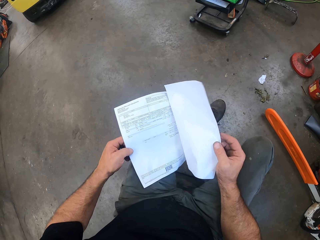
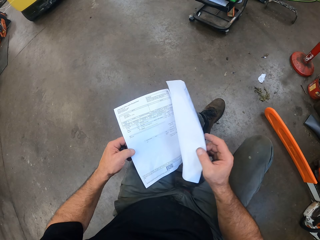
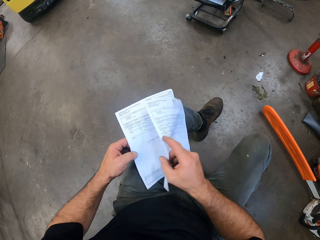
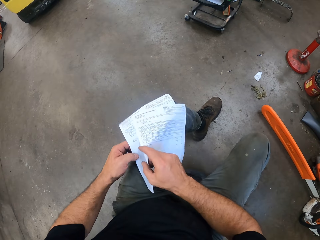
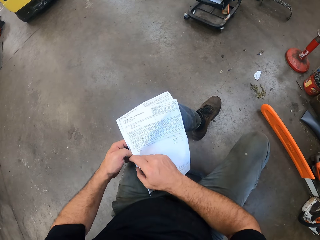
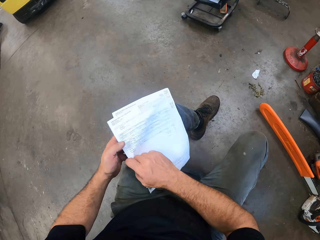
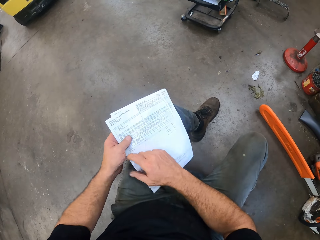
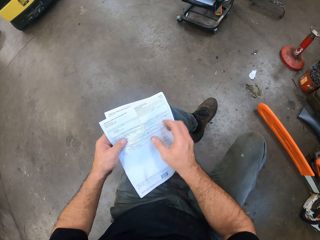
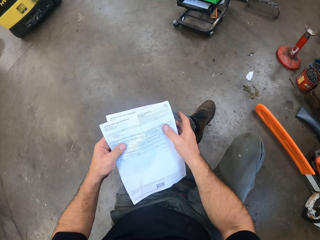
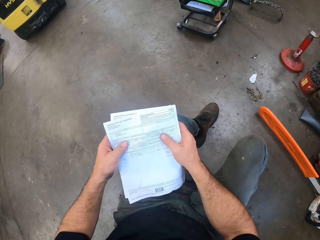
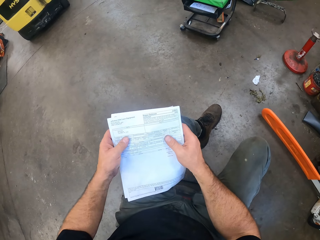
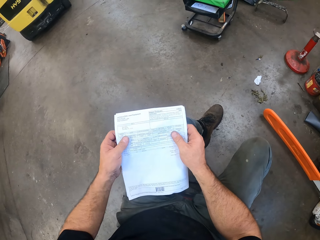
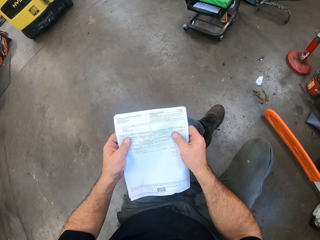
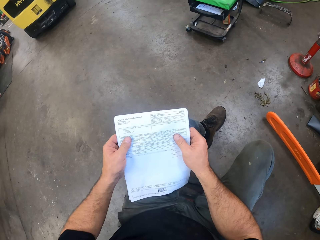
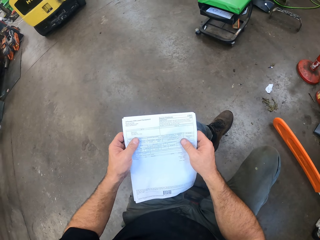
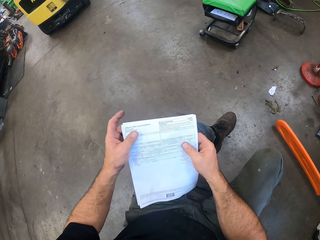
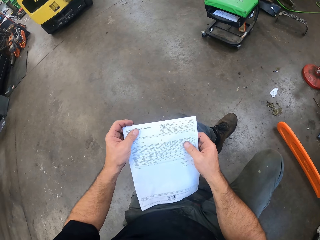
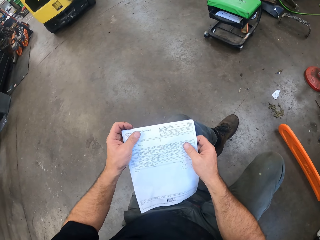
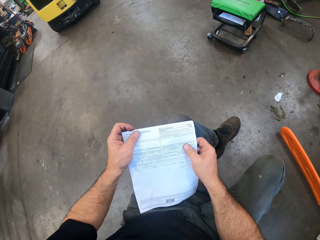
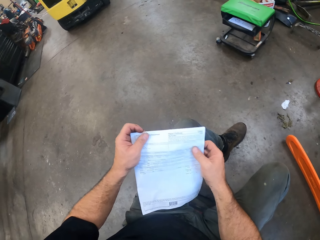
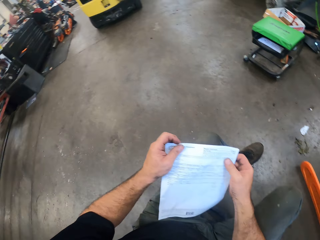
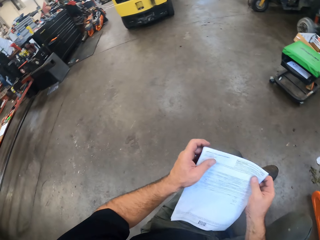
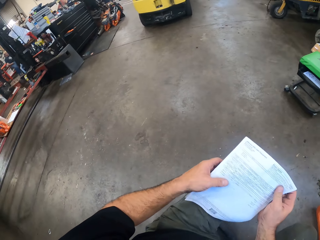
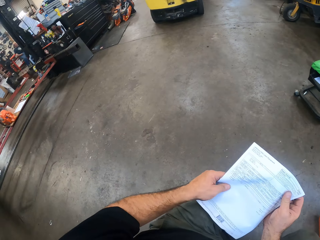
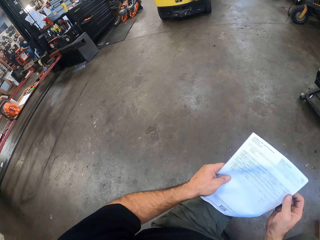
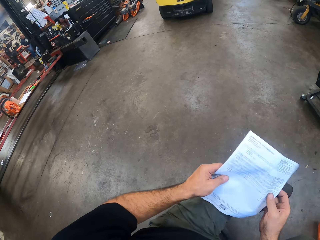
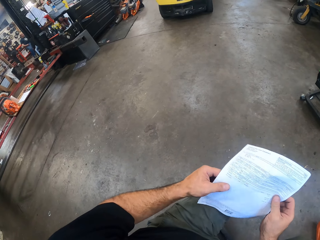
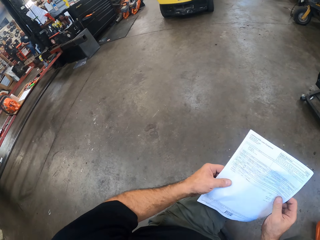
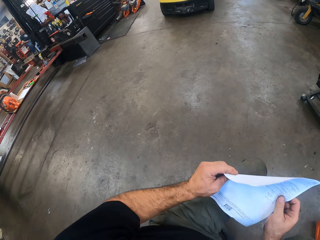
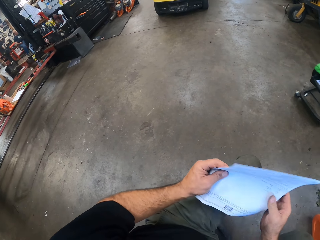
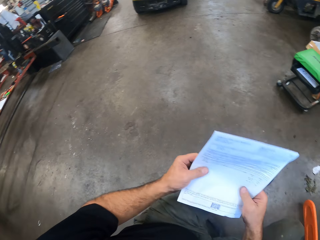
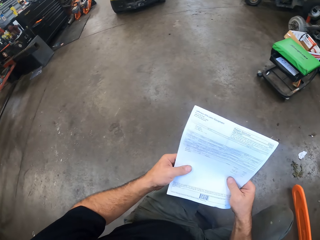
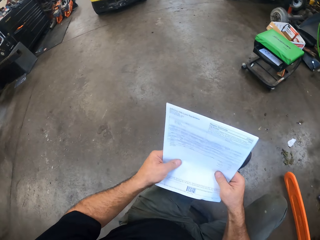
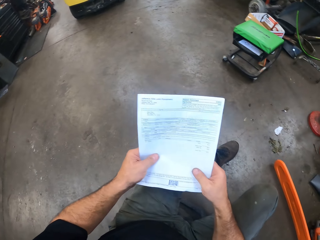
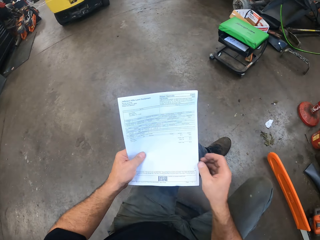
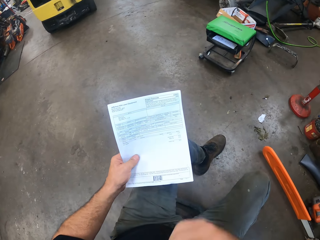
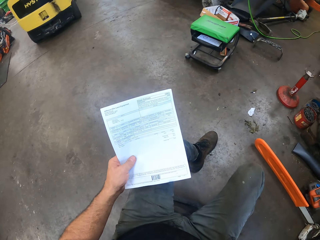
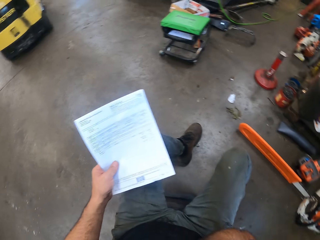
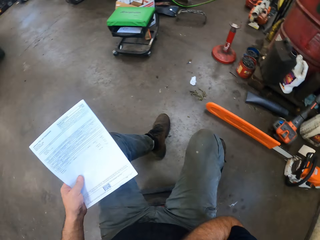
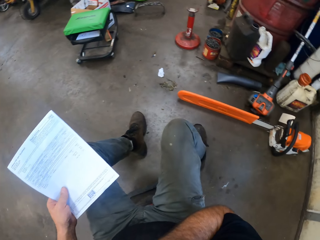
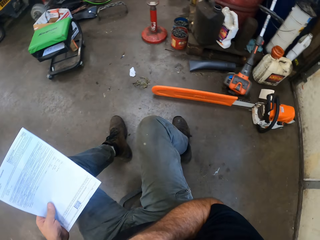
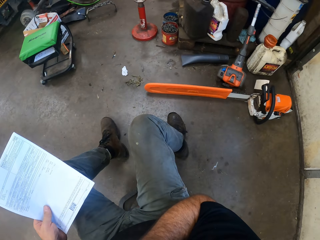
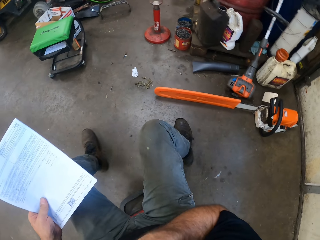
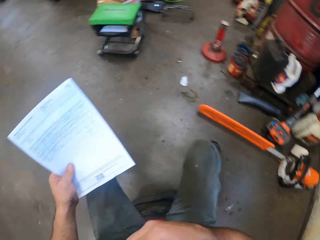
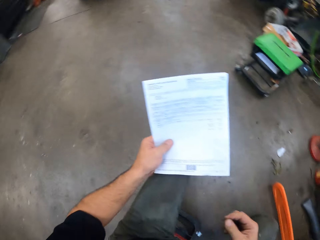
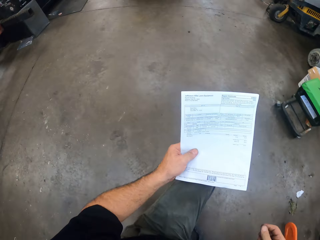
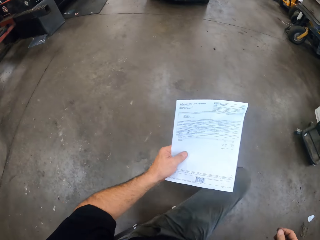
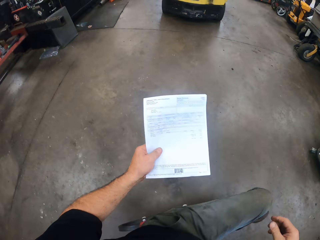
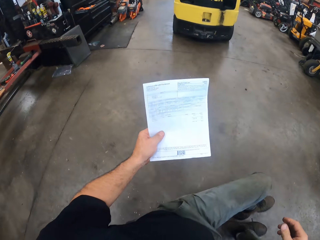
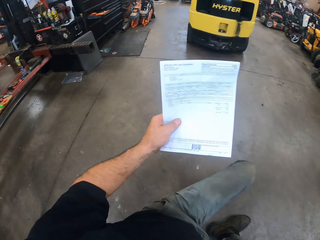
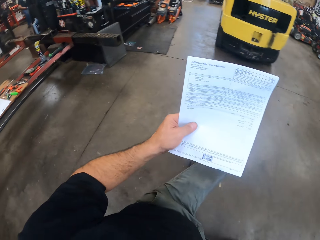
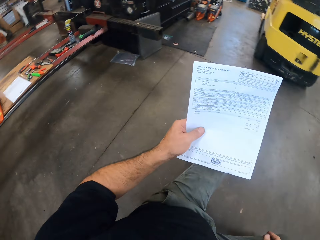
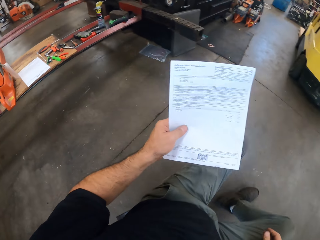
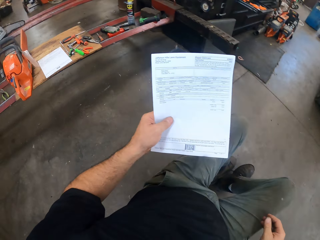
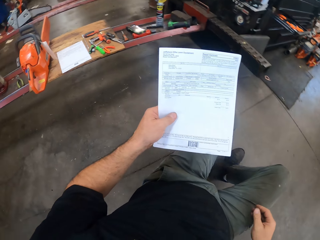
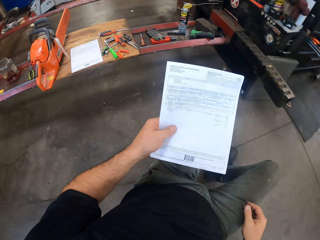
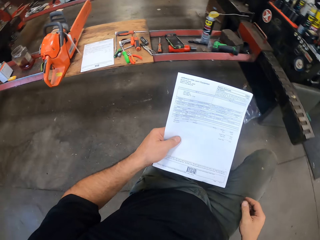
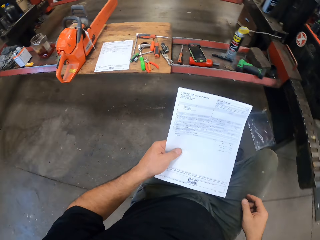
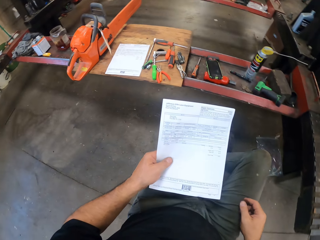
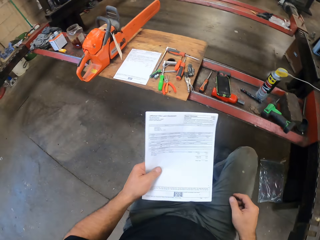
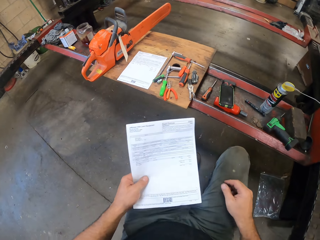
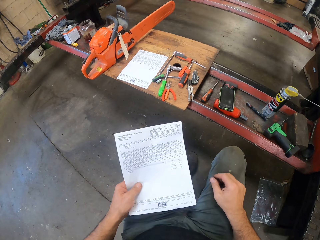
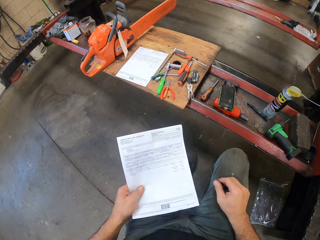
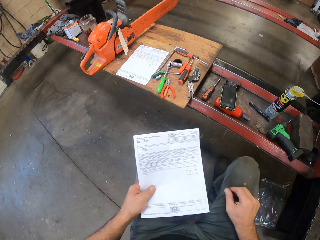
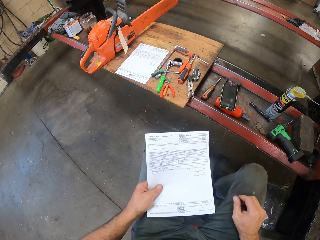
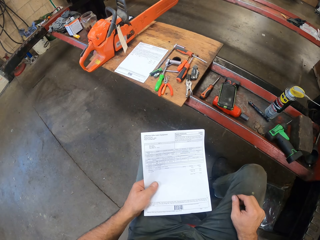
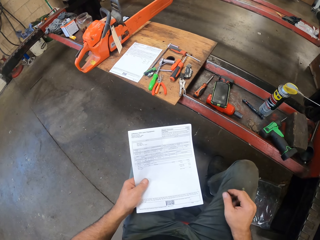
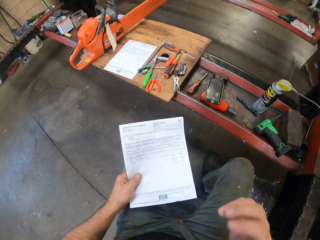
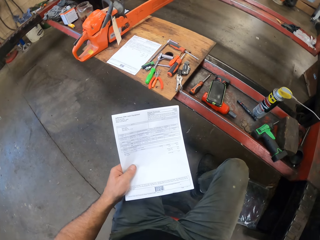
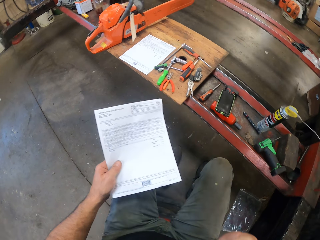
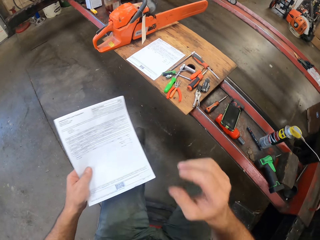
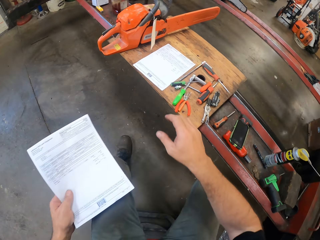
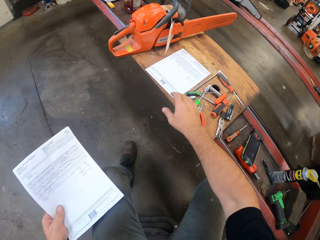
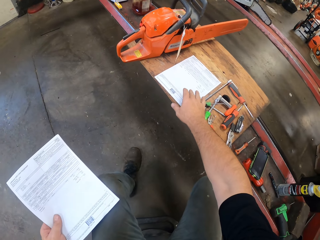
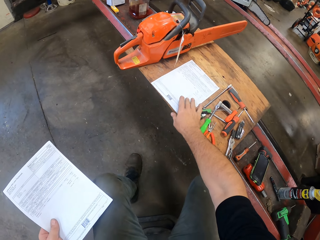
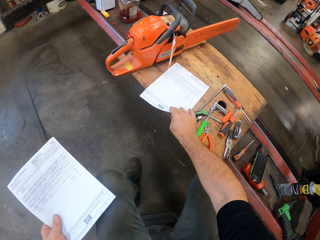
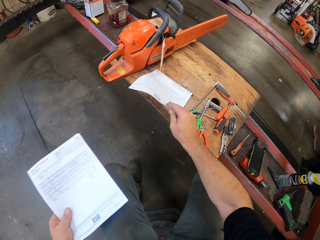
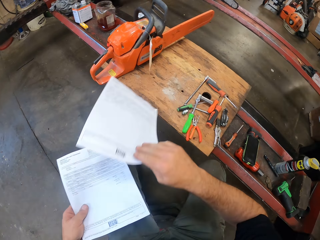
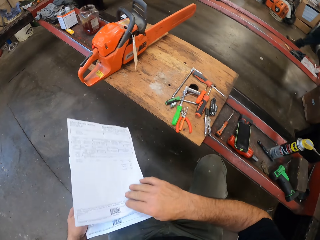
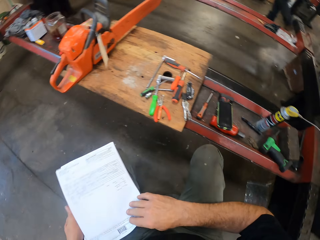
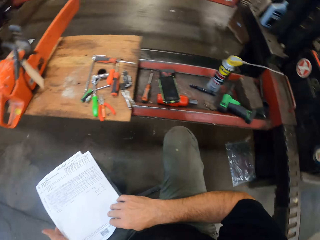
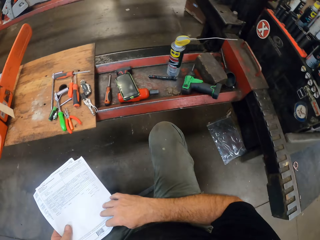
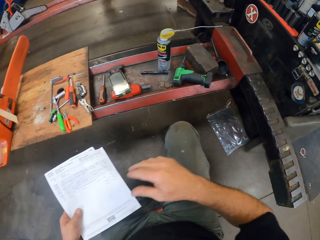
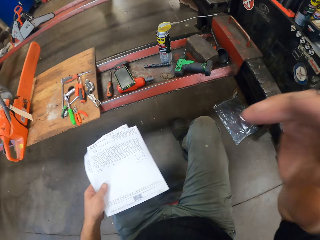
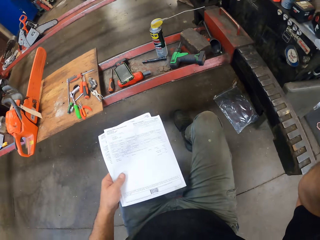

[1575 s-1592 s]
The camera wearer adjusts the papers in both hands. He joins the sheet of paper. He stares at the sheet of paper. He touches his face with his right hand. He moves towards the other chainsaw and the bench tool. He stares at the sheet of paper. He touches his face with his right hand. He picks up the first paper from the bench tool with his right hand. He passes the paper from his right hand to his left hand. He joins the sheet of paper.
